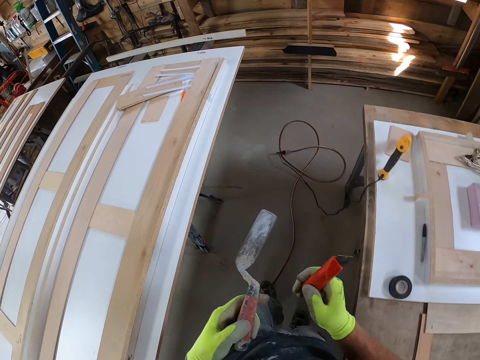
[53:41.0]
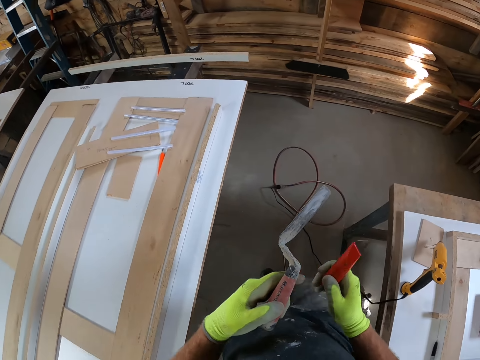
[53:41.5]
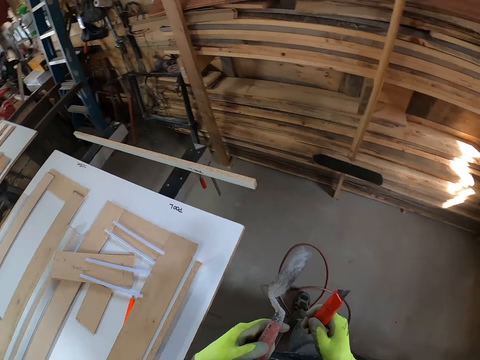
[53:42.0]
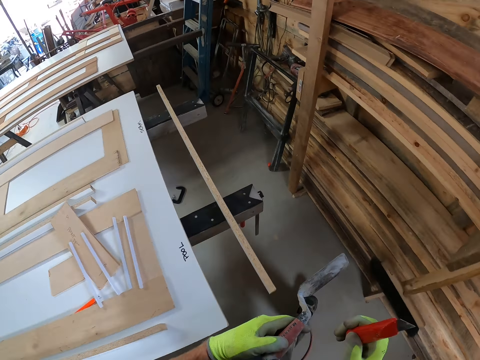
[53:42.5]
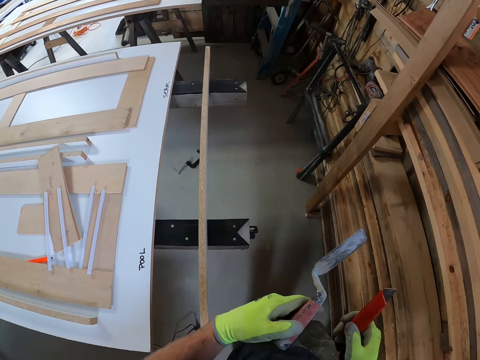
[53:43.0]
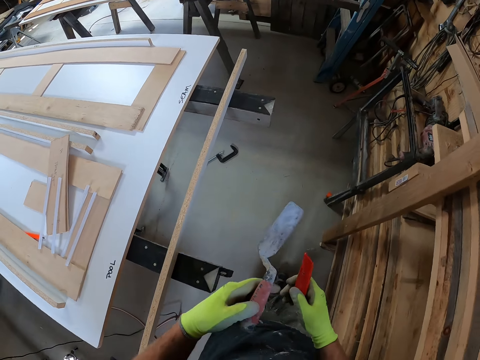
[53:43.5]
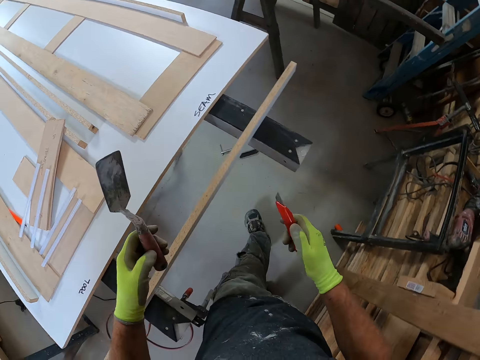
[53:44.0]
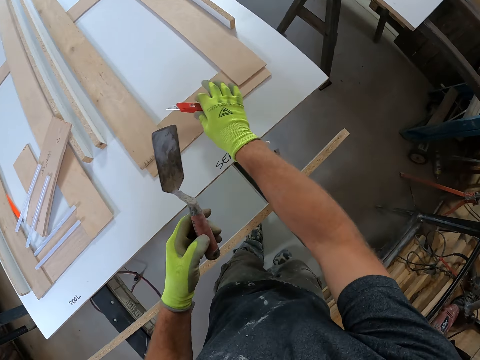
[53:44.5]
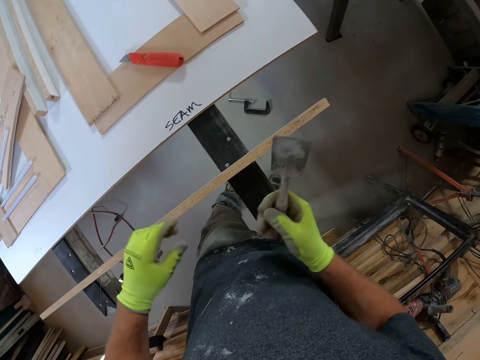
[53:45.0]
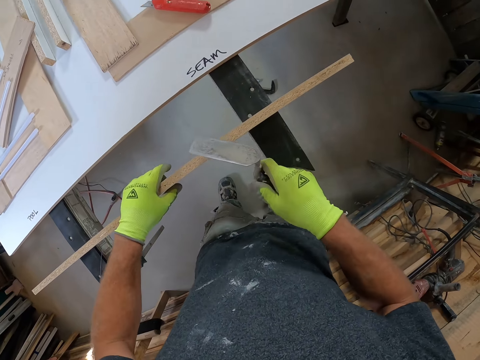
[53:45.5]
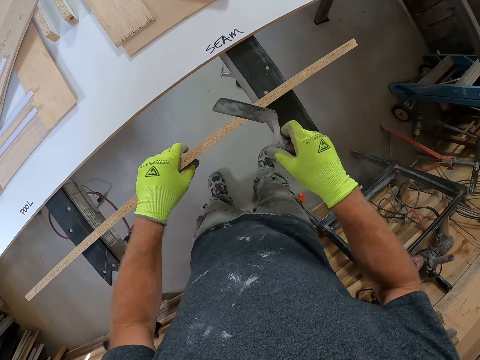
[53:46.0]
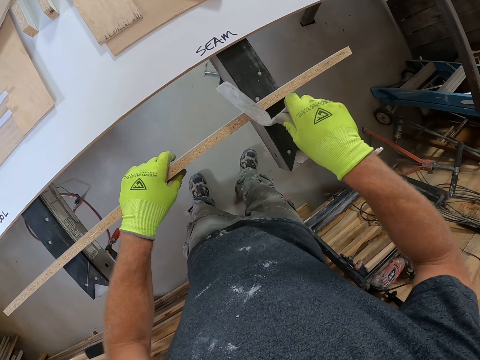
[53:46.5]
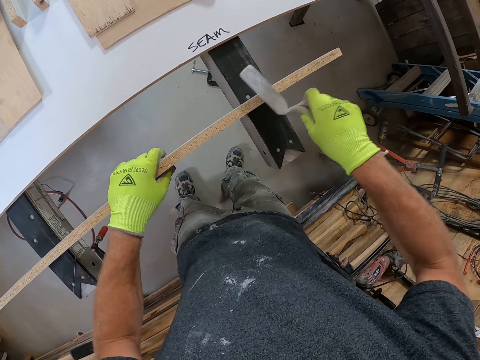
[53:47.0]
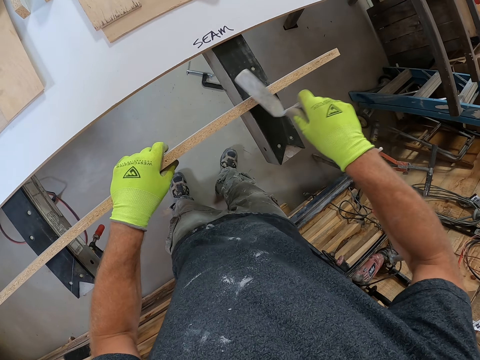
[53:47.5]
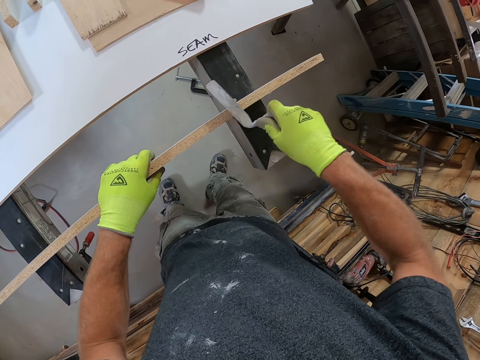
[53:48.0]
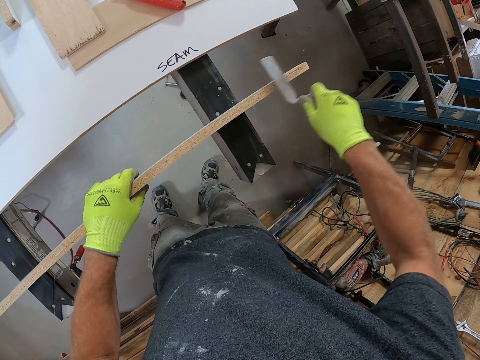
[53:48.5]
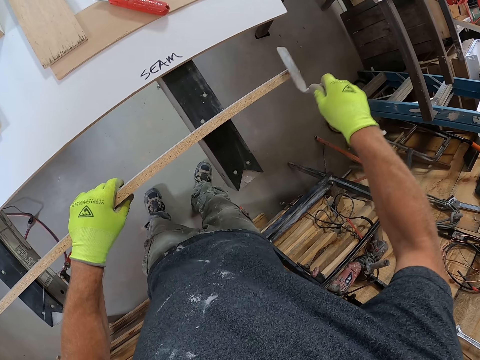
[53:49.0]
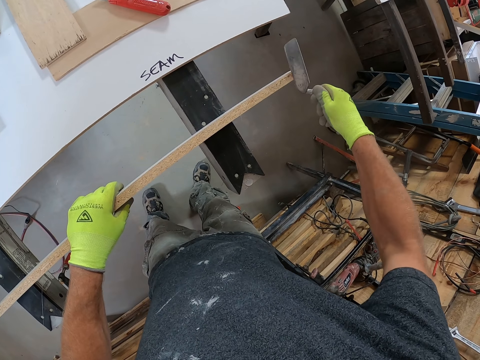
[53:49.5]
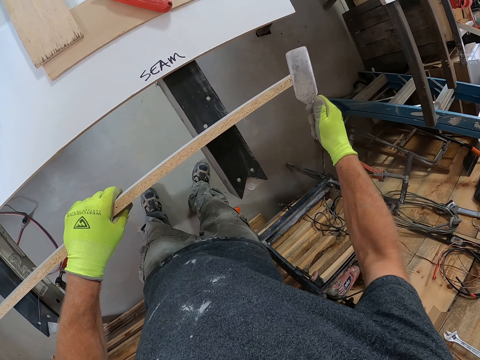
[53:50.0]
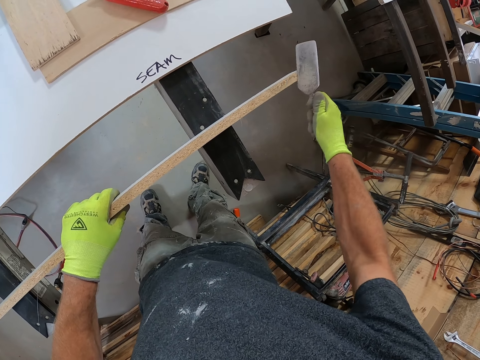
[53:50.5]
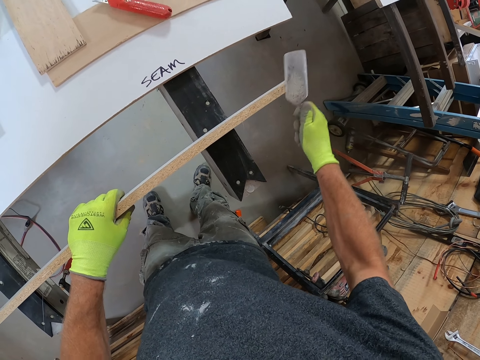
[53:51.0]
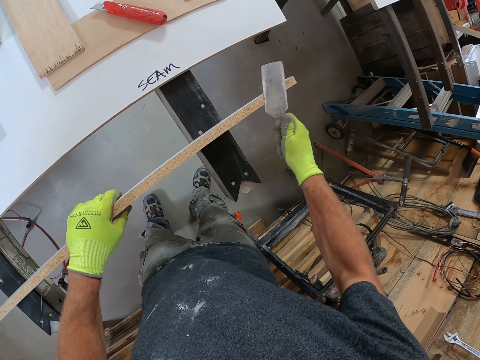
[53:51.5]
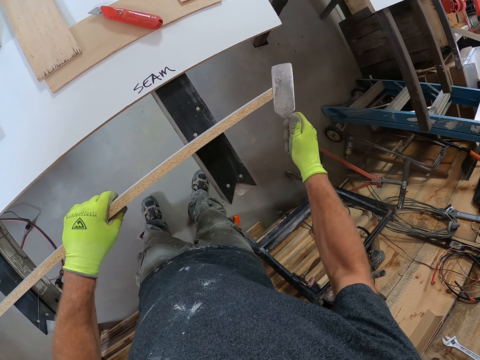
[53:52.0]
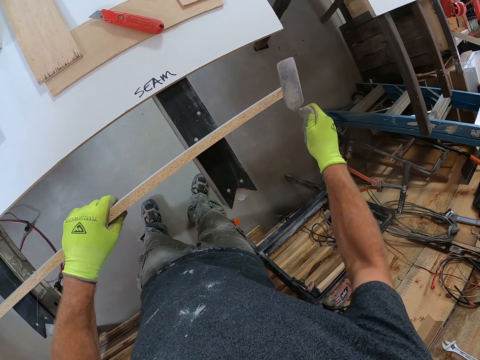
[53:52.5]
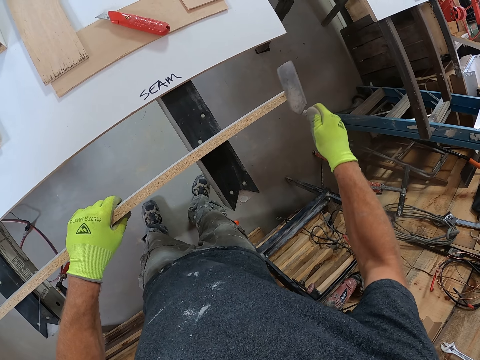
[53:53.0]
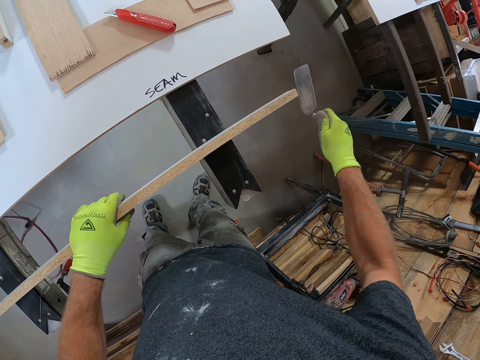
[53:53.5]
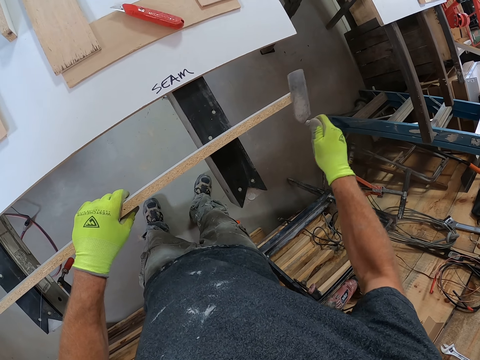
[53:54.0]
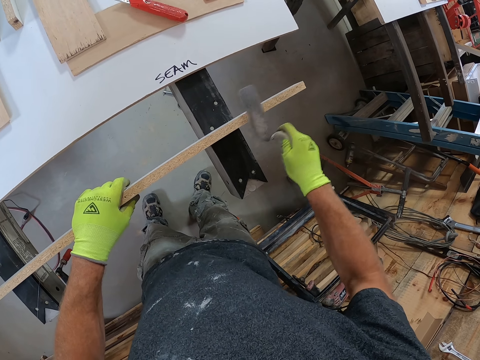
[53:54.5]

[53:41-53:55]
The camera wearer drops the red utility knife in his right hand on the wooden plank on the workbench. He exchanges the hand holding the margin trowel. He holds the wood. He scrapes the wooden plank on the metal with the hand trowel in his right hand.

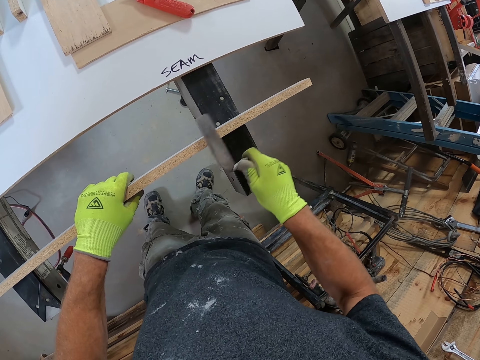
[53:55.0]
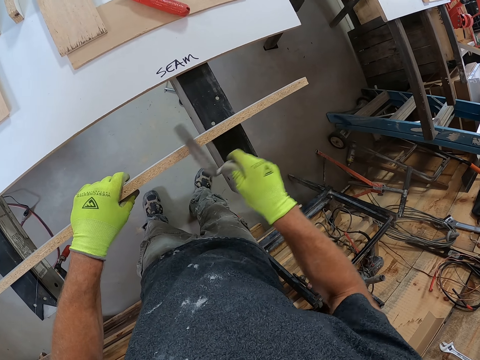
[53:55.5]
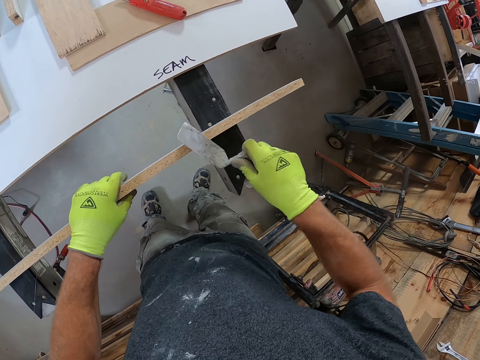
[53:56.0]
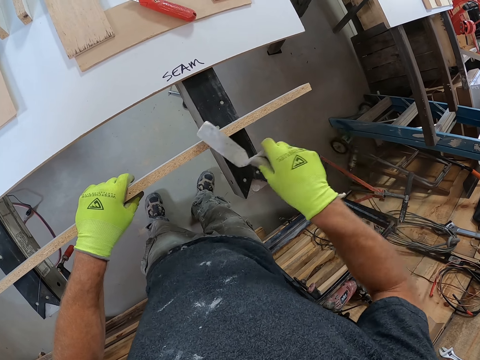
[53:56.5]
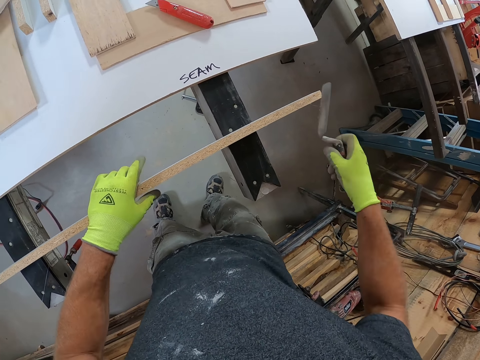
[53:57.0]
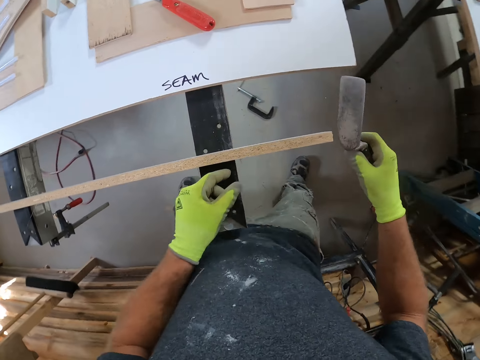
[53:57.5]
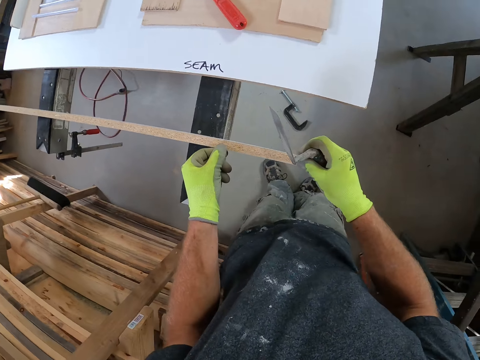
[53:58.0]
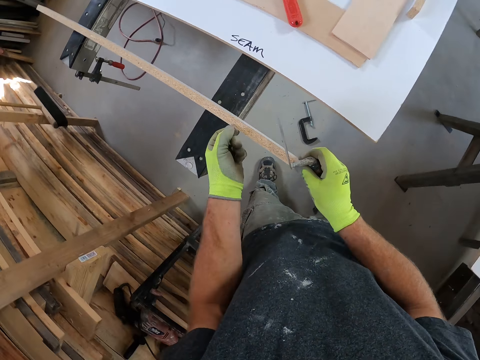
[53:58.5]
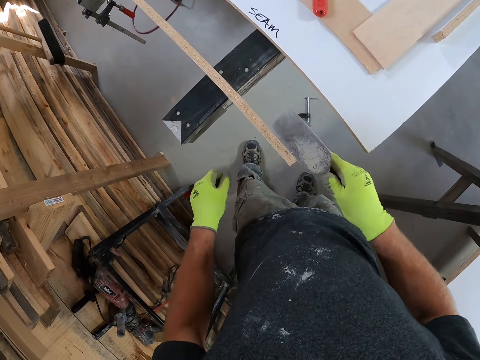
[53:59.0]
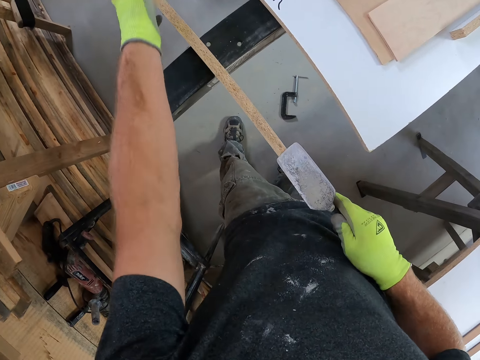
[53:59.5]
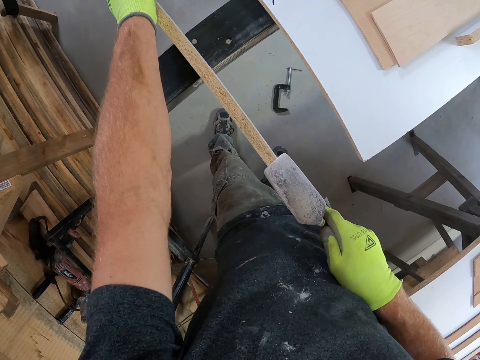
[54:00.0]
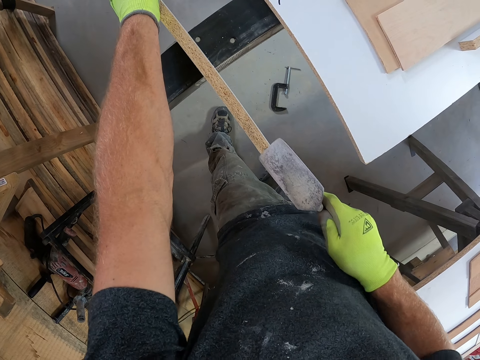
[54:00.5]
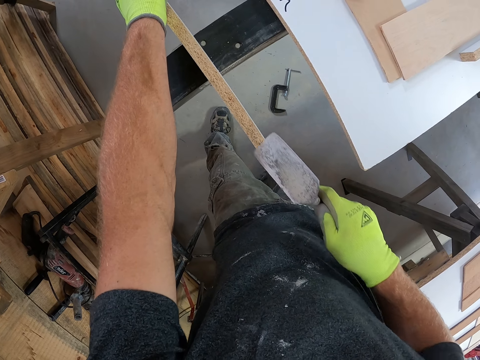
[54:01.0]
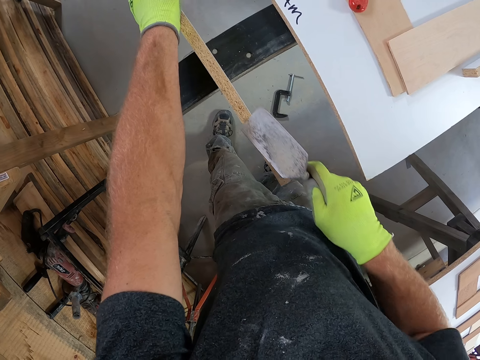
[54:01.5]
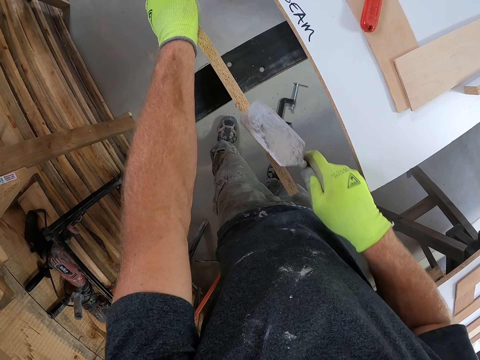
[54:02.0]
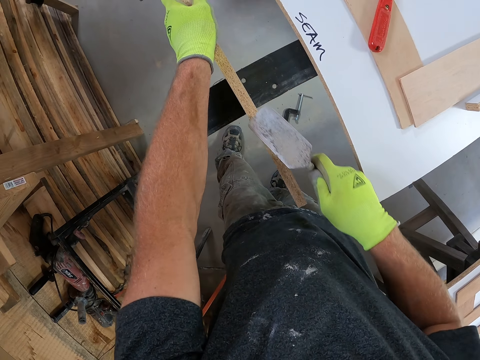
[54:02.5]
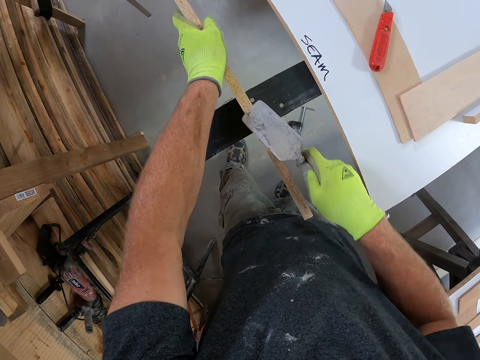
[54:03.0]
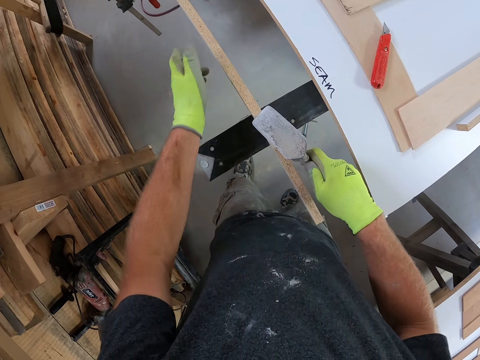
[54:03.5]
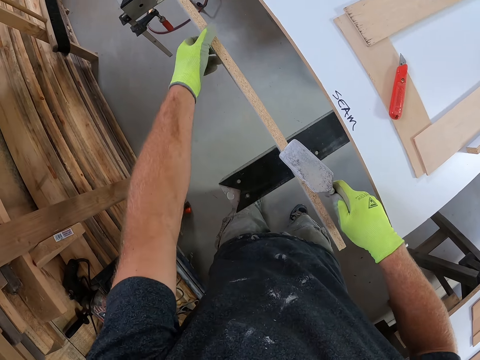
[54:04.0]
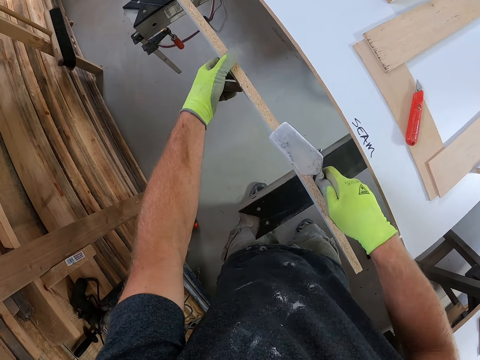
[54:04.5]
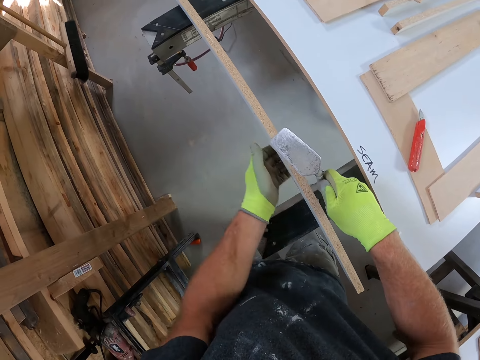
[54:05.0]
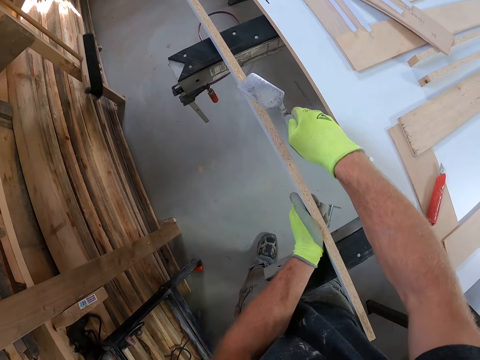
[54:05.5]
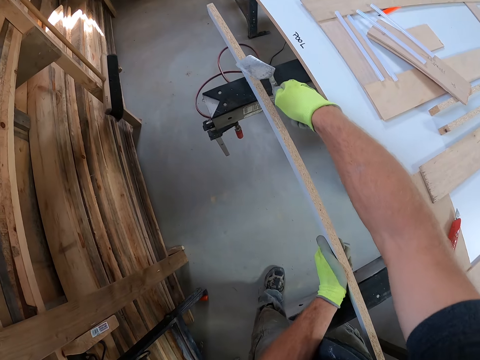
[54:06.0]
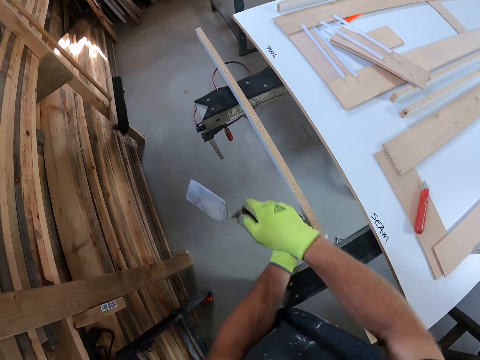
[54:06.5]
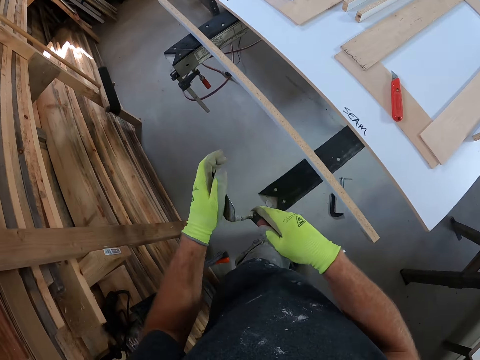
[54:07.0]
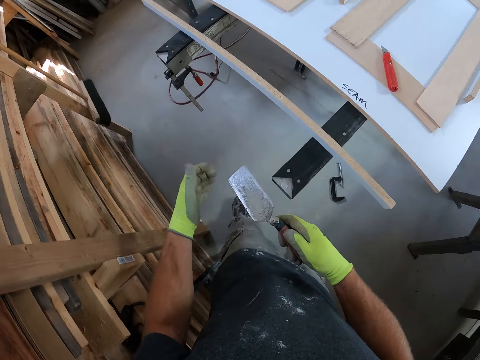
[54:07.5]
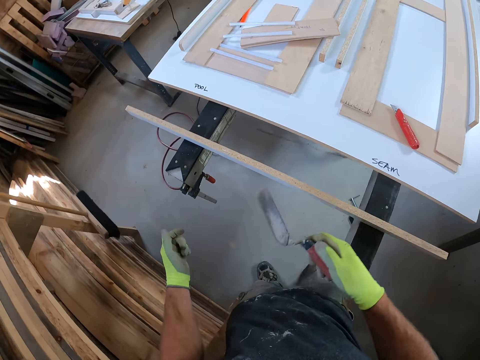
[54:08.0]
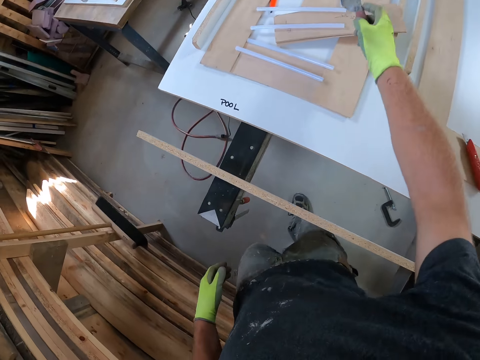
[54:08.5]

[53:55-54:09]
The camera wearer unhands the wood. He changes his position. He holds the wood. He scrapes the wooden plank on the metal with the hand trowel or margin trowel in his right hand. He unhands the wood. He holds the wood. He unhands the wood. He holds the wood. He wipes the hand trowel with his left hand, with the glove. He walks in the room. He places the margin trowel on the board. He throws the hand trowel on the workbench.
